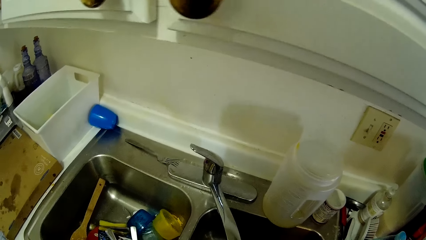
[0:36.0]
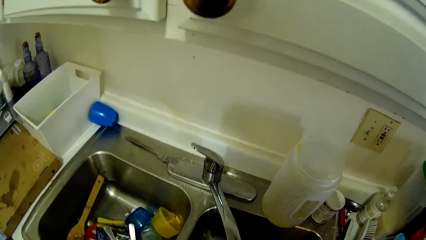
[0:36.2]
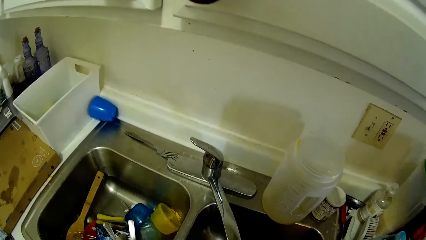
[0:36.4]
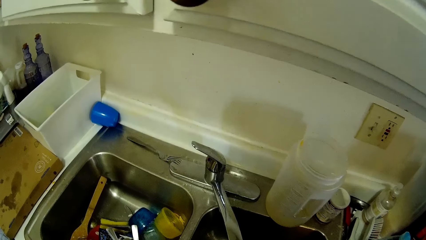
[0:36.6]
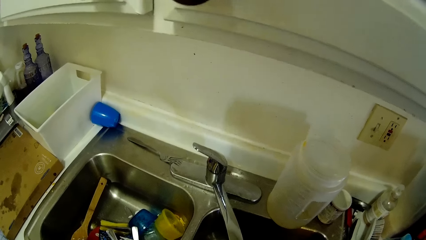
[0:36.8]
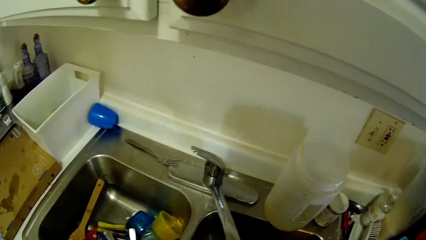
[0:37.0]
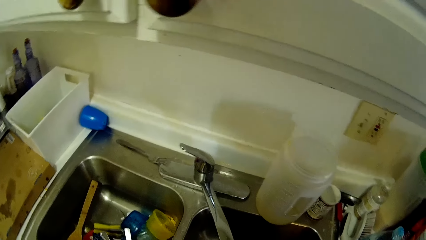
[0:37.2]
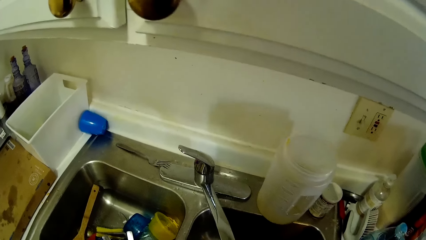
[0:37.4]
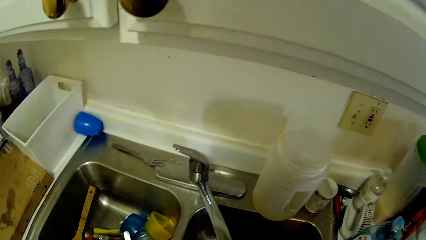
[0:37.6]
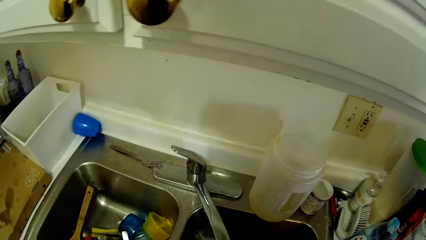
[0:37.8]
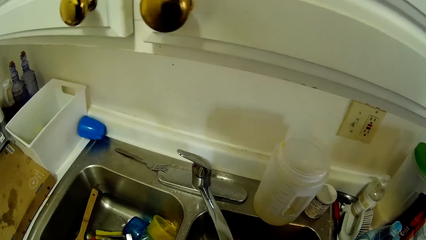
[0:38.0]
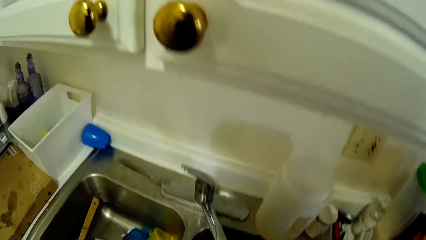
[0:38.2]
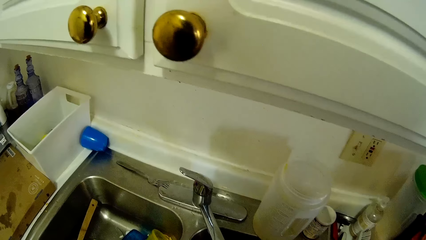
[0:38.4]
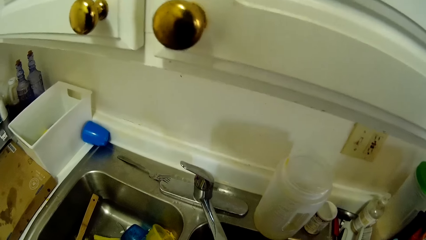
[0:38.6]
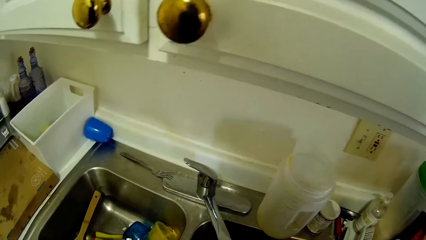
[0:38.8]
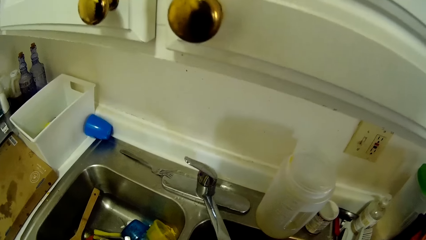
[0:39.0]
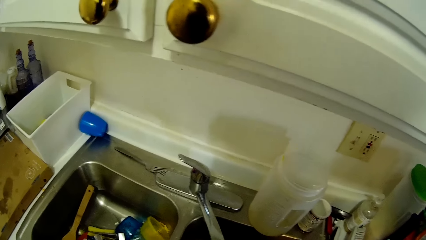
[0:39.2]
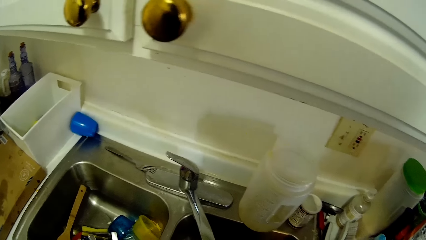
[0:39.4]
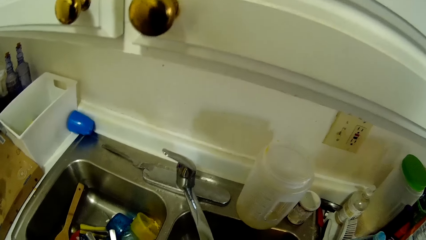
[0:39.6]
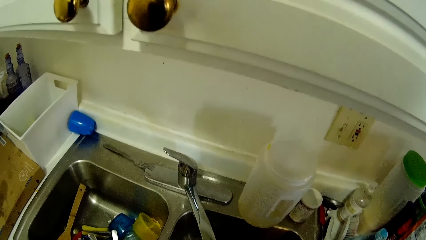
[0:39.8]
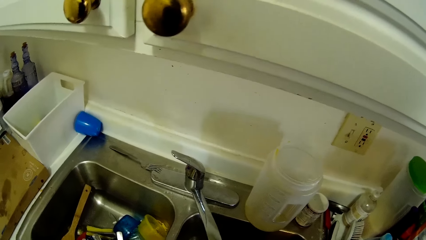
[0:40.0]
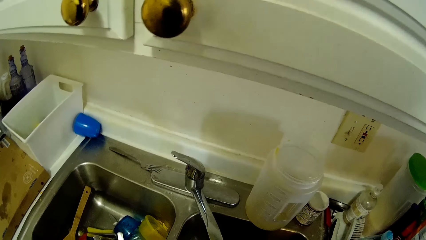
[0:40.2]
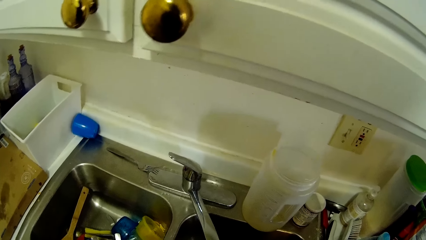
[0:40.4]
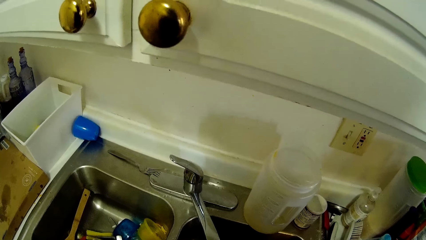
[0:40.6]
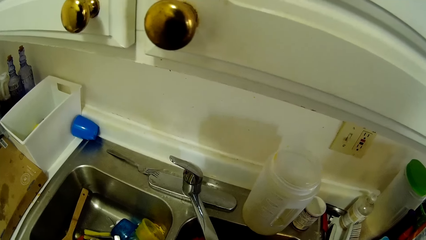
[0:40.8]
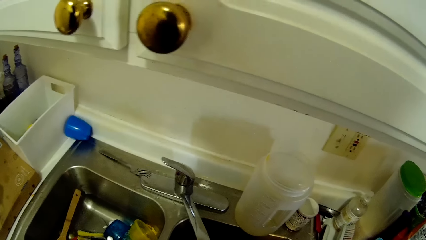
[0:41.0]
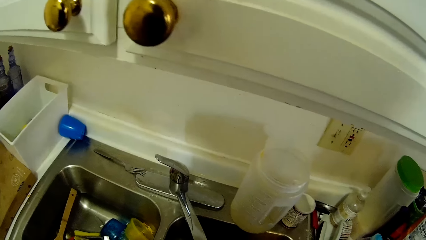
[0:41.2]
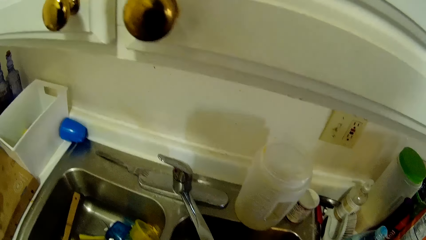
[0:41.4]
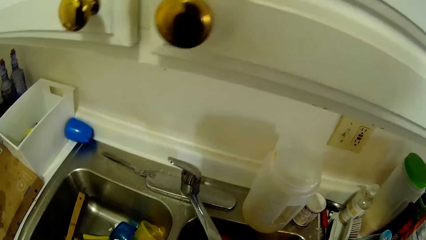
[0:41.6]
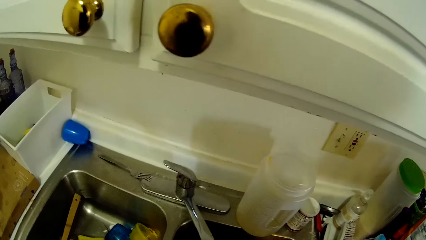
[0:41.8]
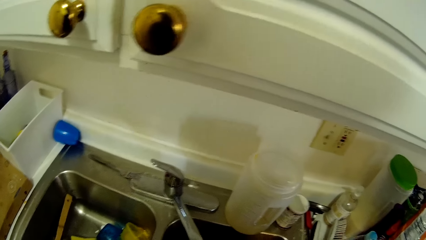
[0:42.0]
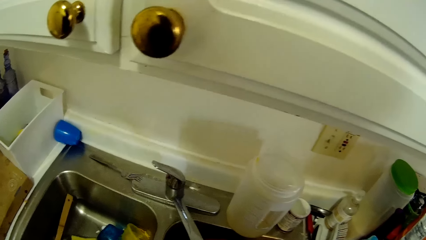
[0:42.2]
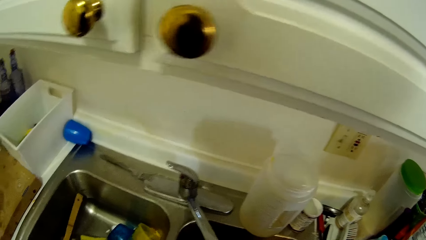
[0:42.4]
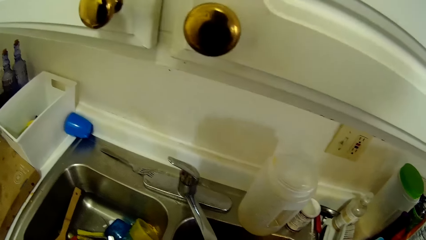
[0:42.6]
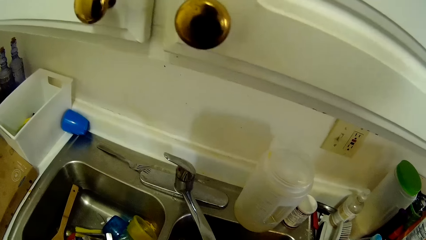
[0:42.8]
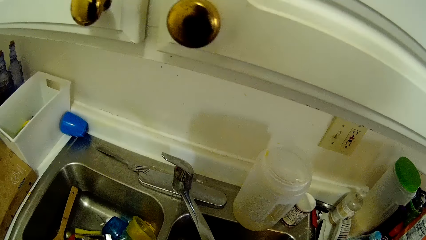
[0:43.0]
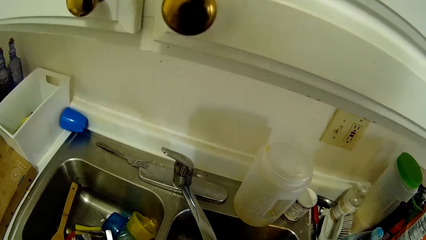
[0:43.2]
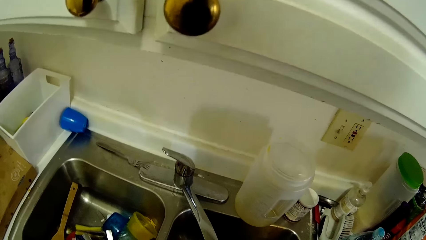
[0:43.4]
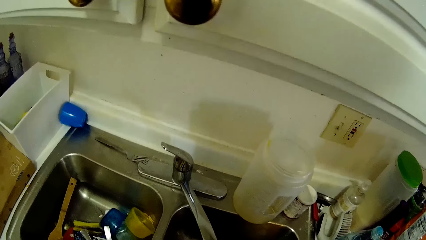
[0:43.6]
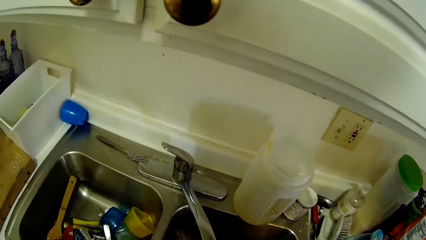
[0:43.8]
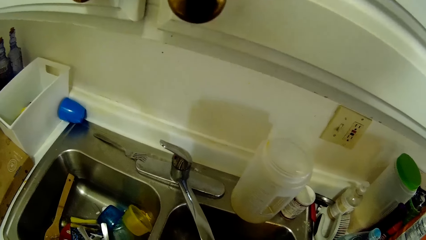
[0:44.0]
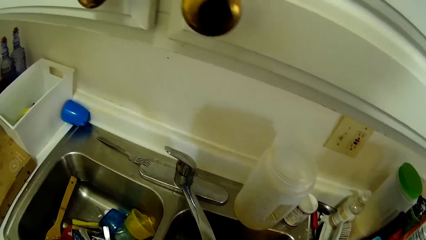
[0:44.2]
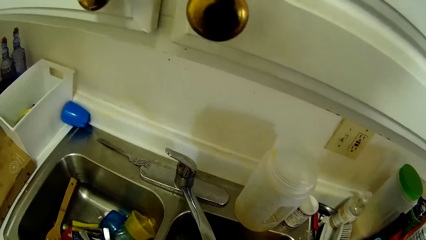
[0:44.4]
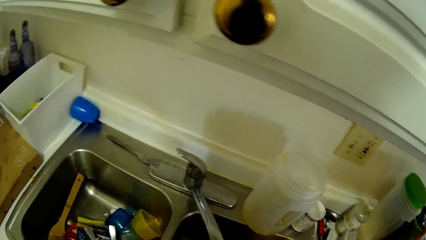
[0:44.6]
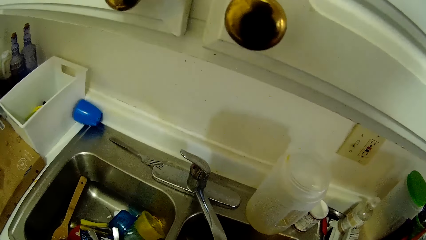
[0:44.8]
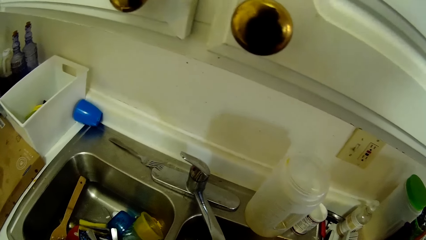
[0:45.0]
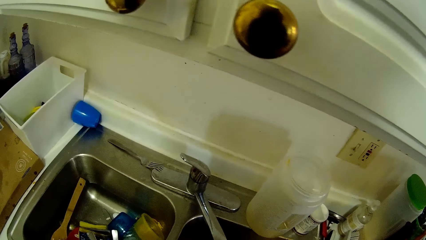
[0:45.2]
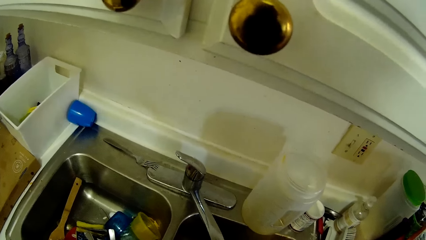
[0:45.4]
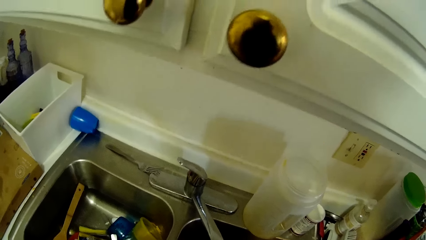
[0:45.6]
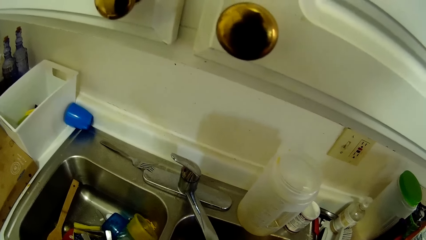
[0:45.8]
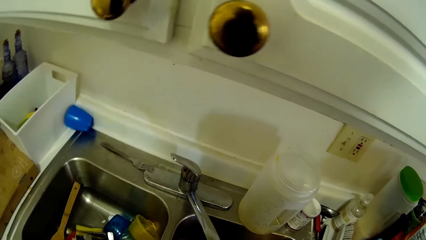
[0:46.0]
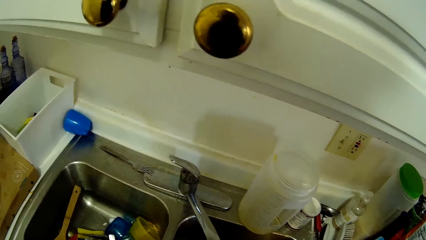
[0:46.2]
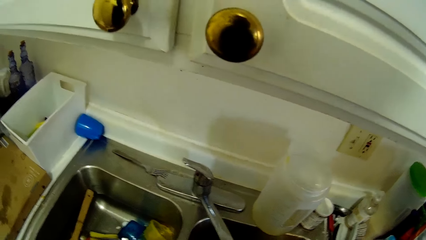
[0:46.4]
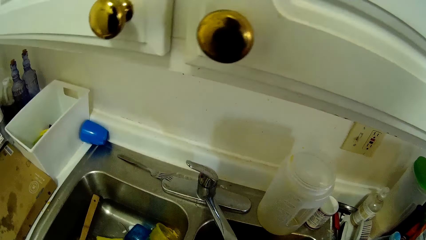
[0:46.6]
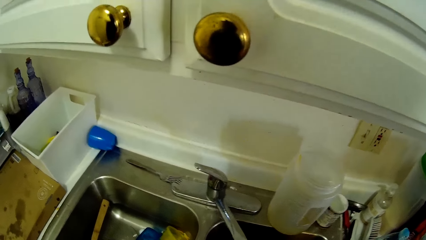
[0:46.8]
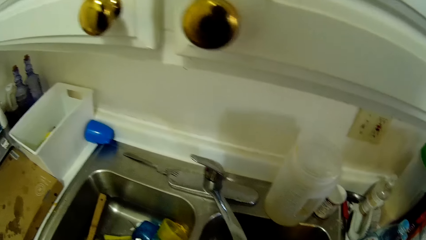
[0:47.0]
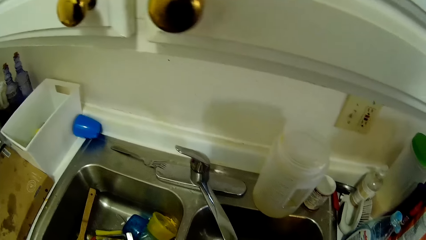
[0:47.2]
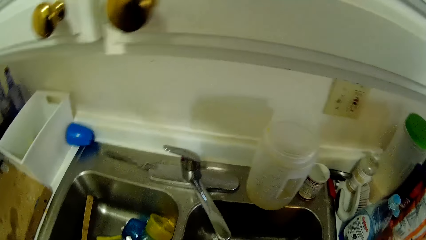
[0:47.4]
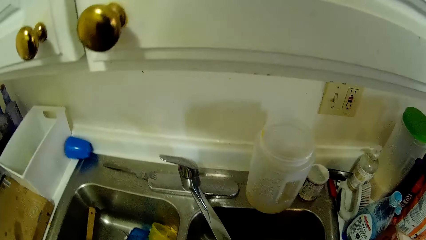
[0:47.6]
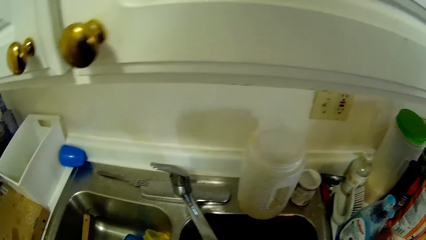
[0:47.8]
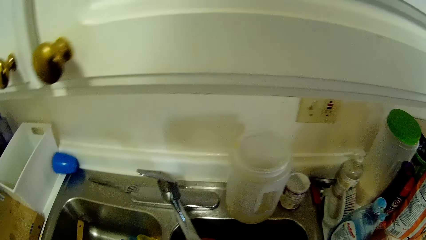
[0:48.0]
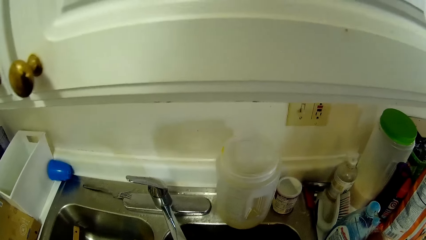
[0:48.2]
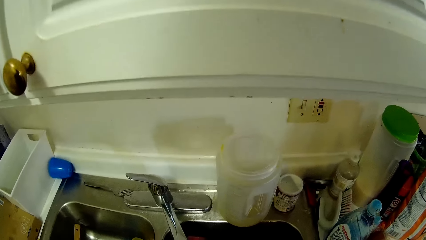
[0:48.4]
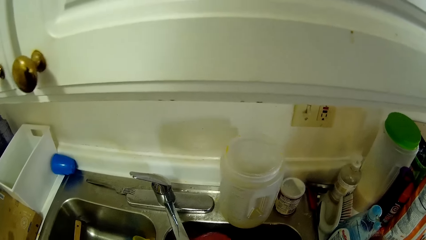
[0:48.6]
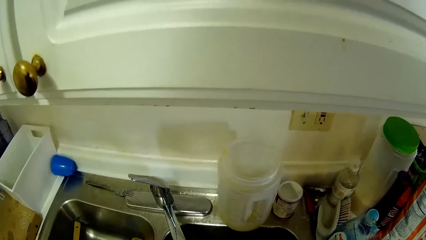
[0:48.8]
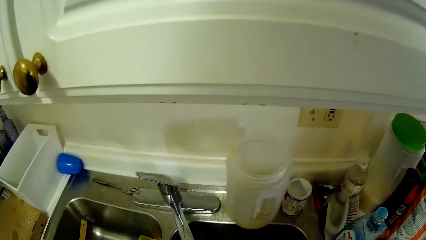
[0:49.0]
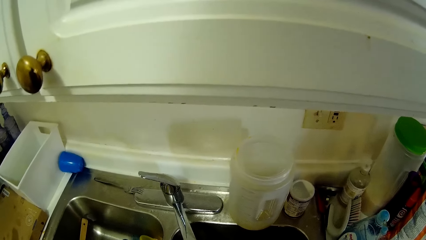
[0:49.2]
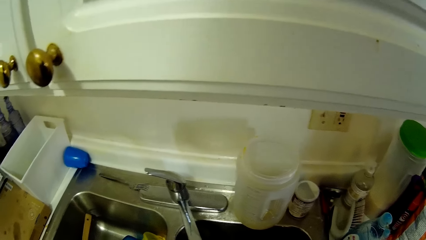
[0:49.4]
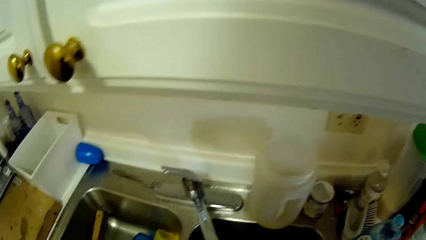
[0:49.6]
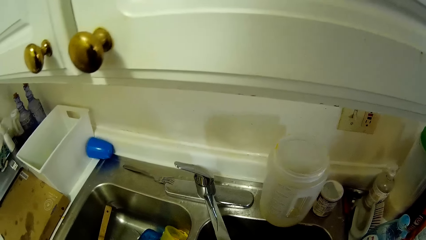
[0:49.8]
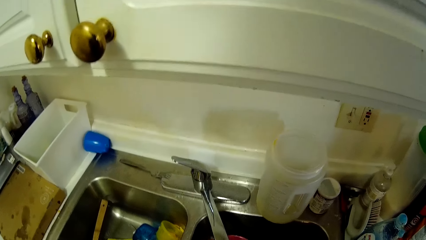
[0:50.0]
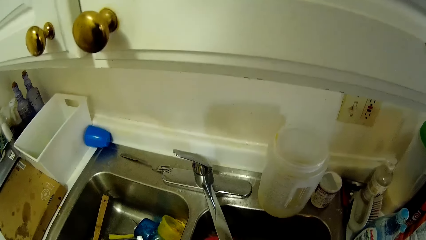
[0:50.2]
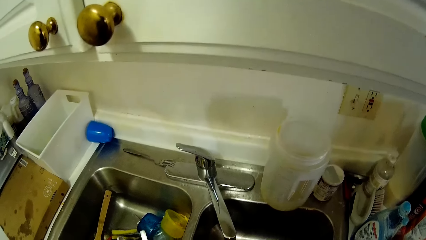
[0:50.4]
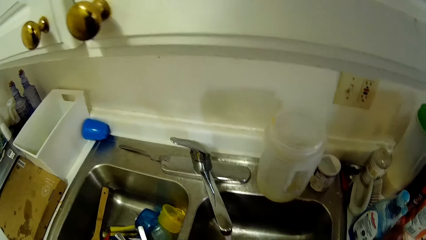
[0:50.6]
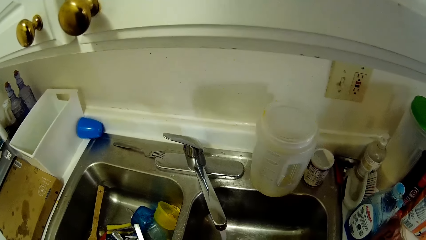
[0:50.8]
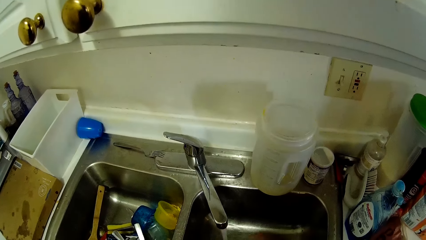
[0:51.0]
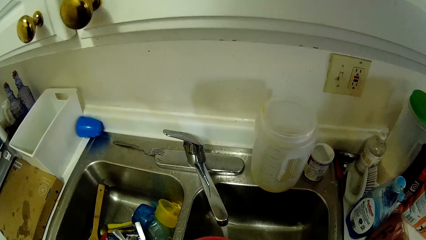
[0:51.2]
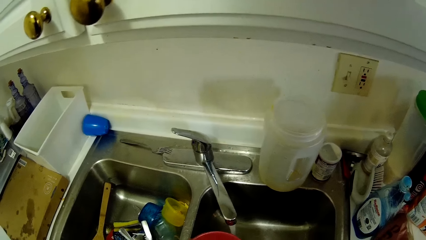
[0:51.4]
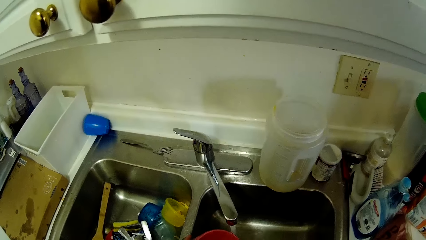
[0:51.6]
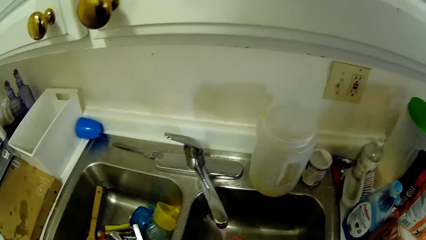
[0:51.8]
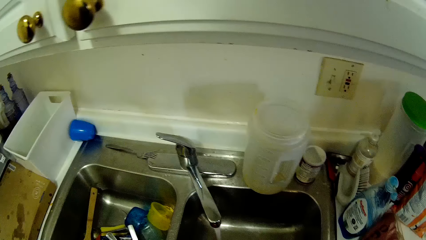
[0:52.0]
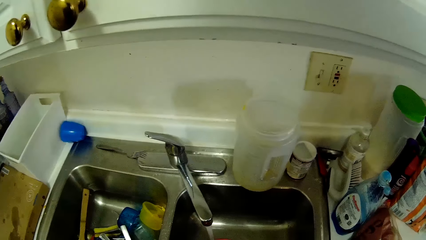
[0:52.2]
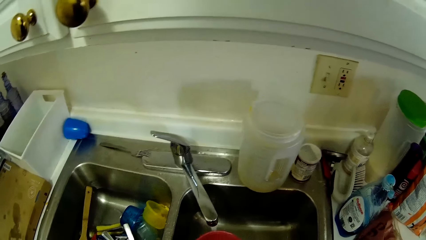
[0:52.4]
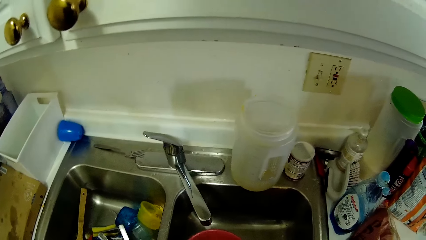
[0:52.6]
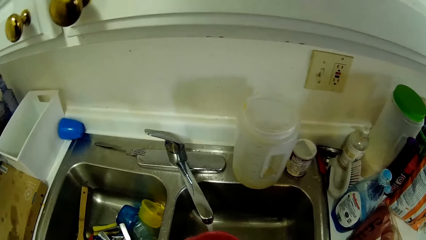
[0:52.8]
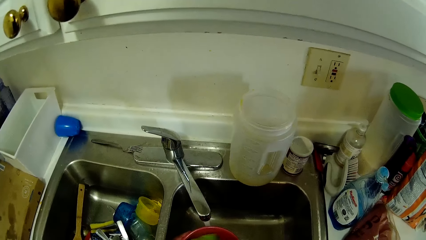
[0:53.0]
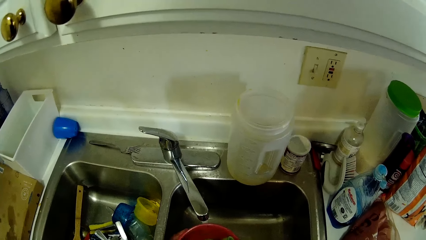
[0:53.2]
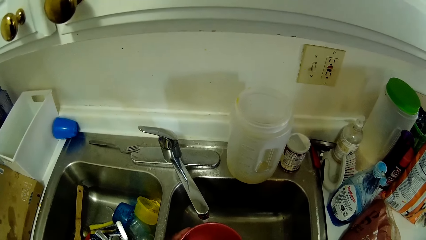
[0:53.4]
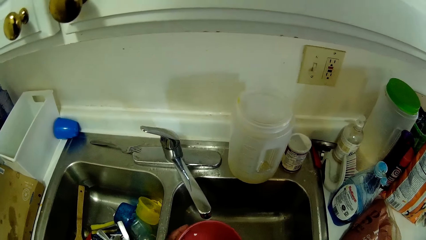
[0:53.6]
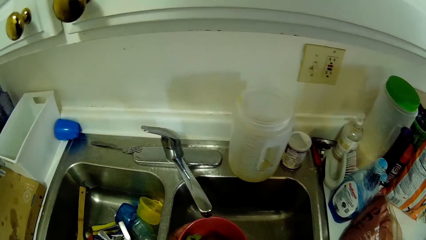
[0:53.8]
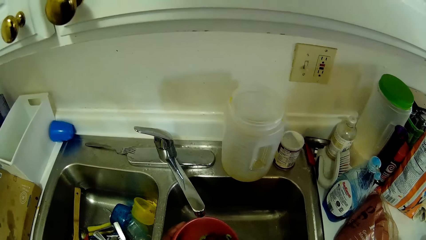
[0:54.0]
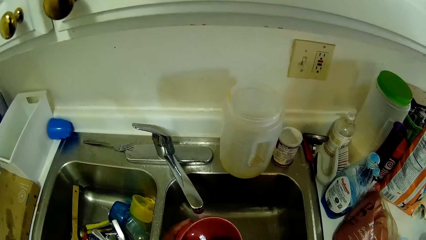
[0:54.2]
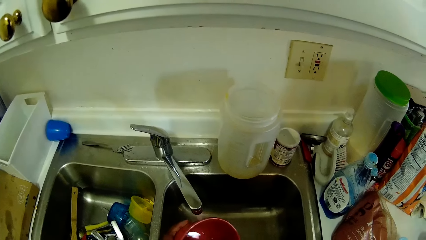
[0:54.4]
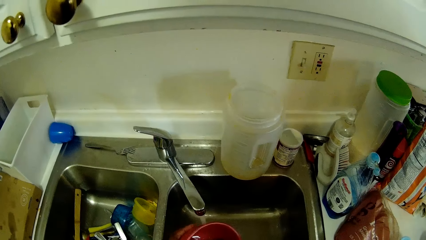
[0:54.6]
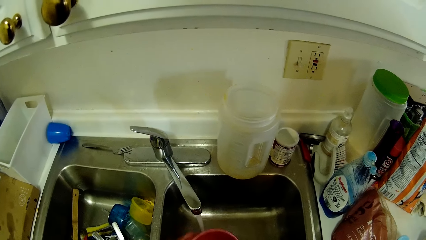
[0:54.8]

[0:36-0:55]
The camera wearer rinses a bowl in her left hand in a right side of a sink. She washes the bowl in her left hand with a sponge in her right hand in the right side of the sink.
